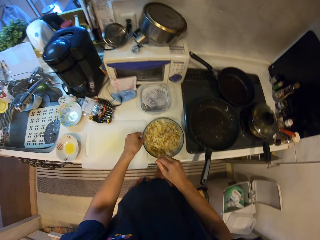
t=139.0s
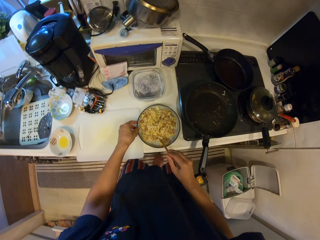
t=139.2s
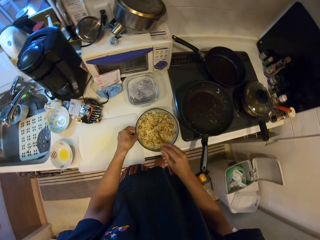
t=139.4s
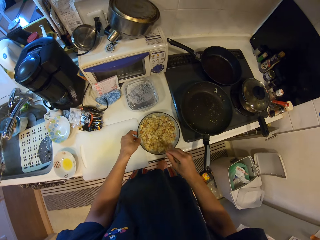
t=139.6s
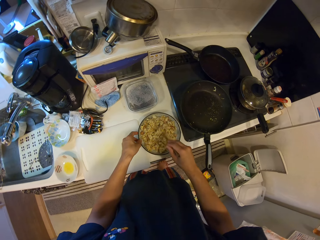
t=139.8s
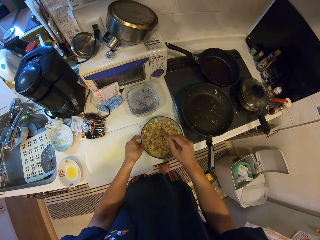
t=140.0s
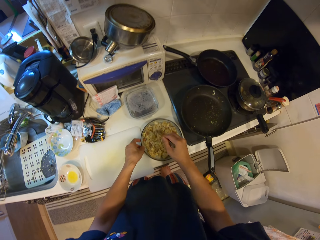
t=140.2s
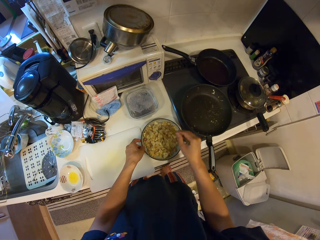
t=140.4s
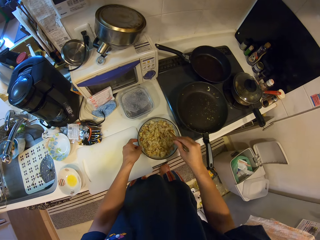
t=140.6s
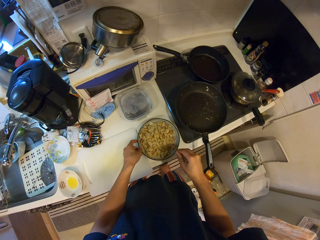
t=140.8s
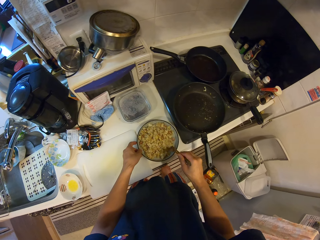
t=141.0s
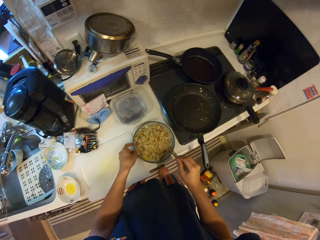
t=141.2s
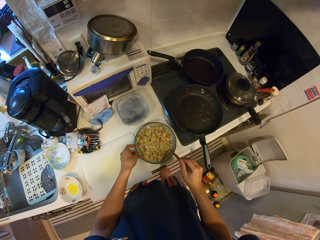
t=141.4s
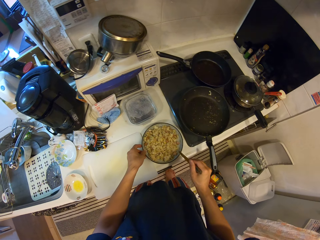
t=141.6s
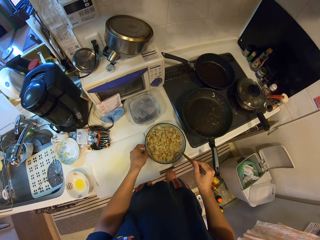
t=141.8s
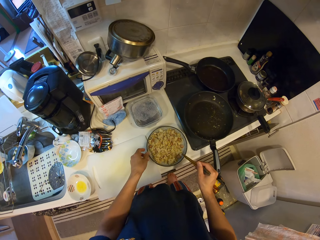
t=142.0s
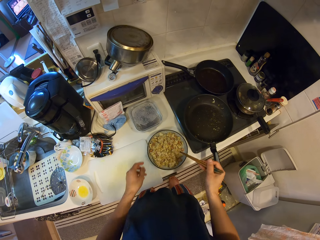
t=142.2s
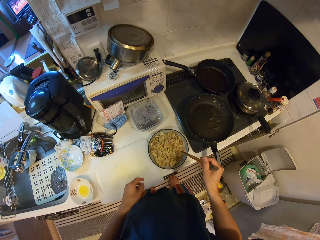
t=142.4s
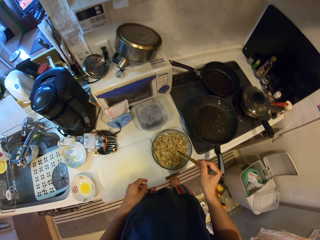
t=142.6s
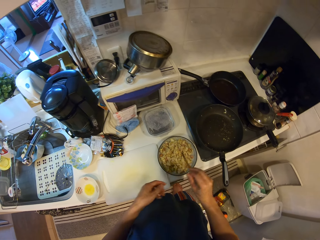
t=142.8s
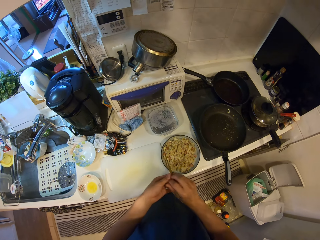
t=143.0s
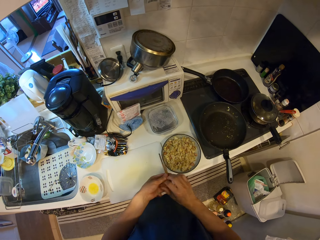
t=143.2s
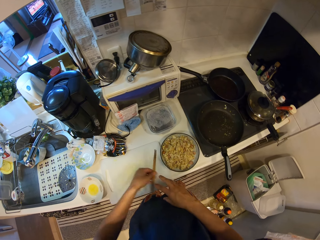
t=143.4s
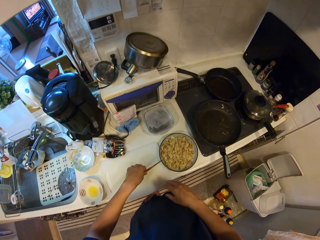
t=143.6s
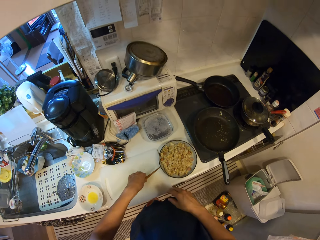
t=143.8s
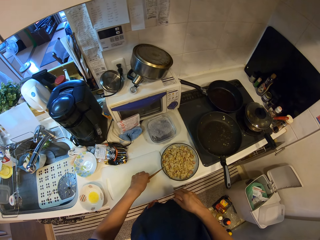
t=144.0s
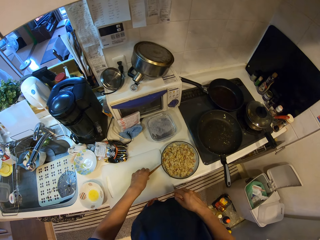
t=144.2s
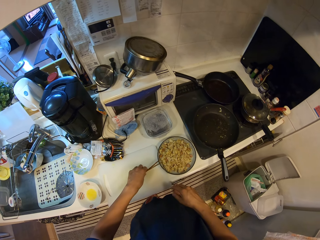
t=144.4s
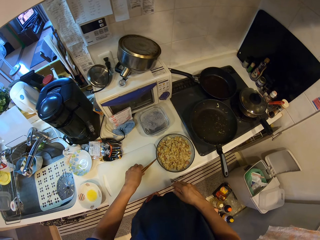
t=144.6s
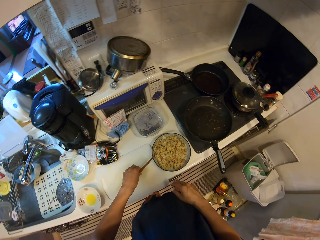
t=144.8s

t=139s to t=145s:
The camera wearer holds the plate. They stir the eggs. They knock the sticks on the plate. They lift their hands up. They put the stick down and place the sticks on the left side.

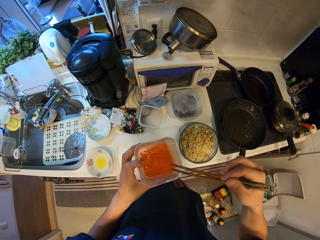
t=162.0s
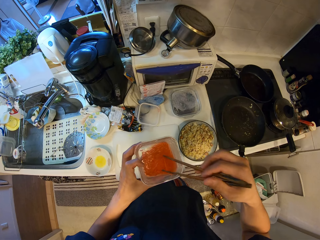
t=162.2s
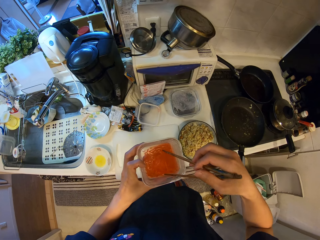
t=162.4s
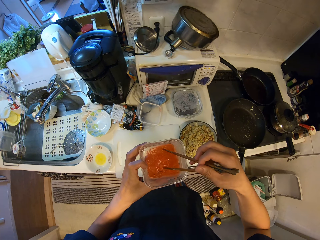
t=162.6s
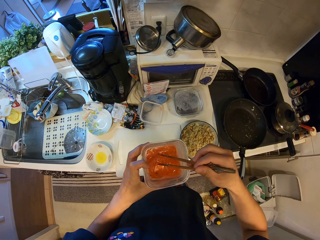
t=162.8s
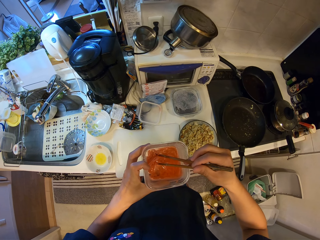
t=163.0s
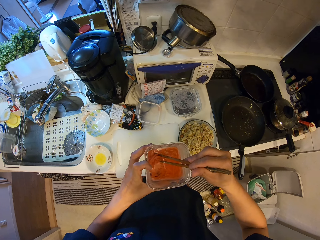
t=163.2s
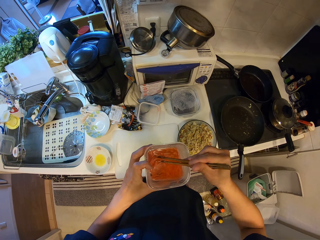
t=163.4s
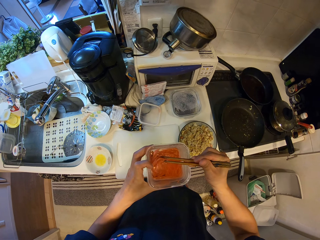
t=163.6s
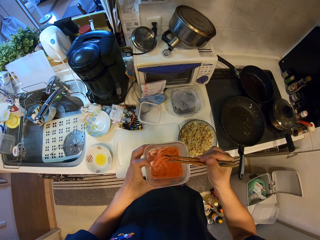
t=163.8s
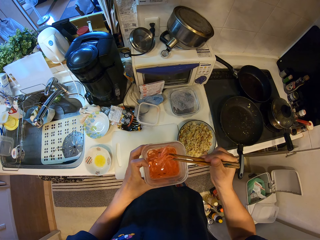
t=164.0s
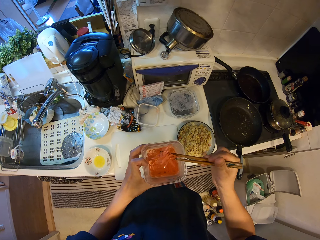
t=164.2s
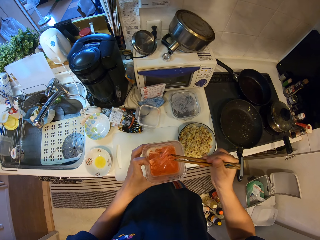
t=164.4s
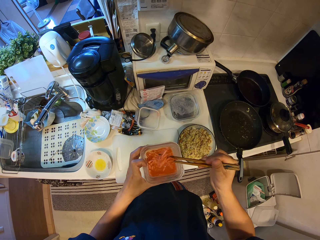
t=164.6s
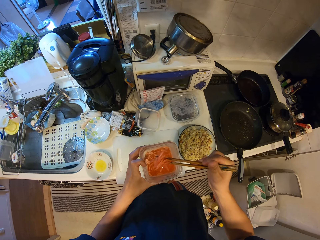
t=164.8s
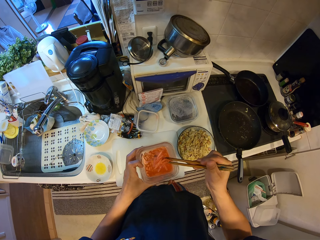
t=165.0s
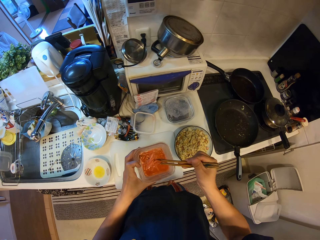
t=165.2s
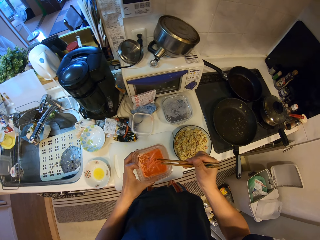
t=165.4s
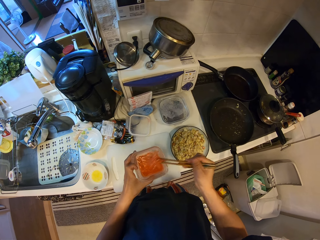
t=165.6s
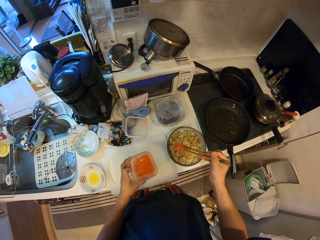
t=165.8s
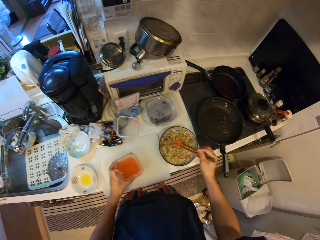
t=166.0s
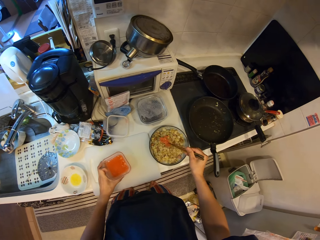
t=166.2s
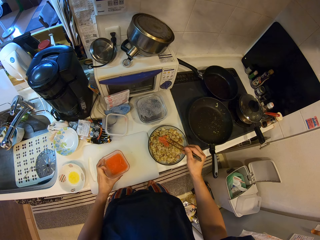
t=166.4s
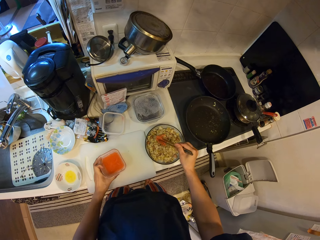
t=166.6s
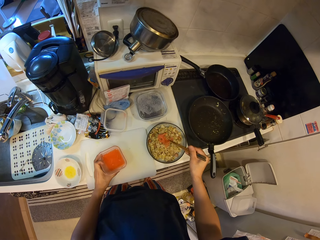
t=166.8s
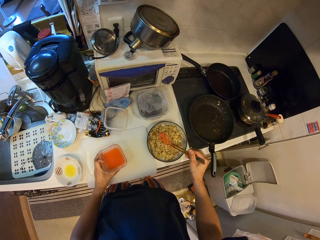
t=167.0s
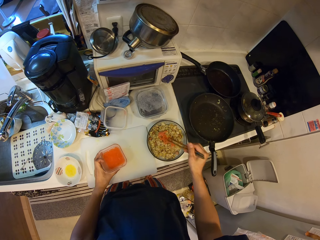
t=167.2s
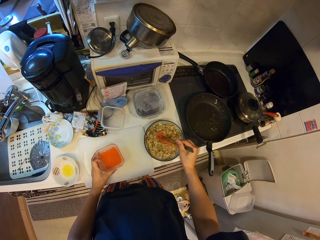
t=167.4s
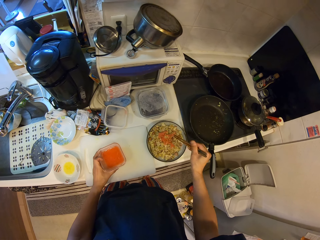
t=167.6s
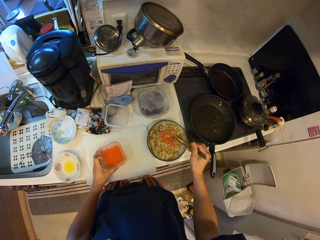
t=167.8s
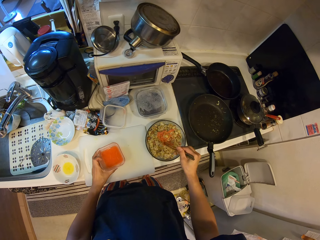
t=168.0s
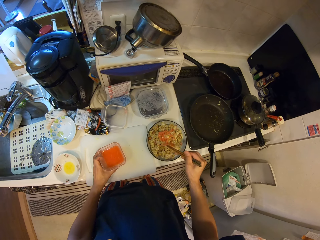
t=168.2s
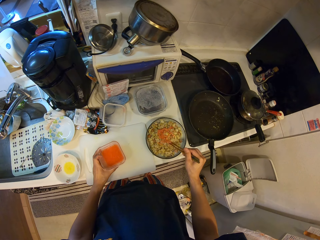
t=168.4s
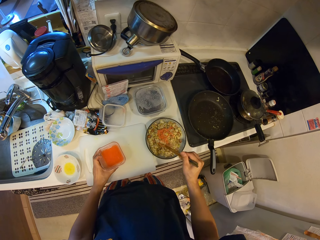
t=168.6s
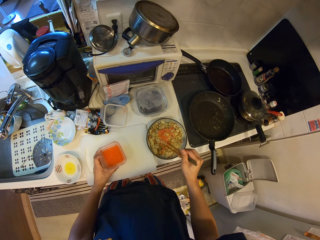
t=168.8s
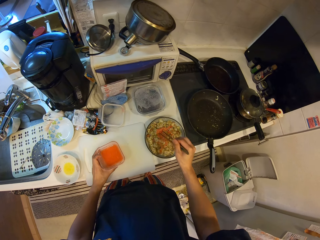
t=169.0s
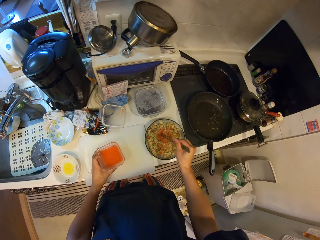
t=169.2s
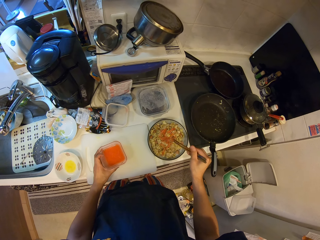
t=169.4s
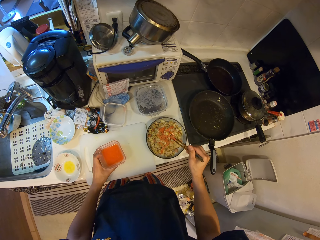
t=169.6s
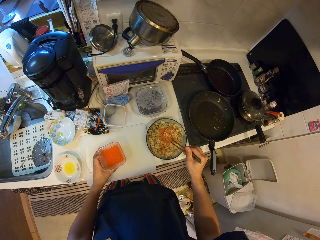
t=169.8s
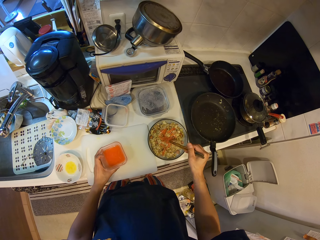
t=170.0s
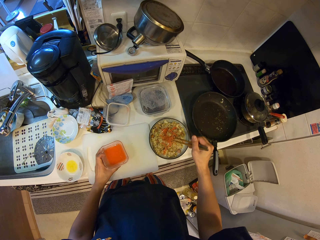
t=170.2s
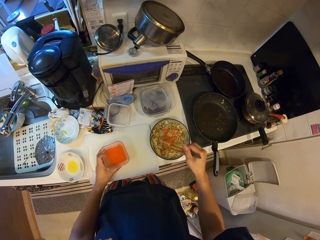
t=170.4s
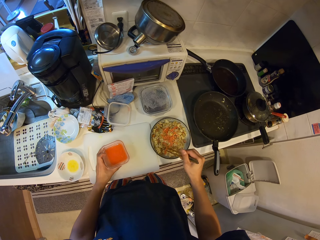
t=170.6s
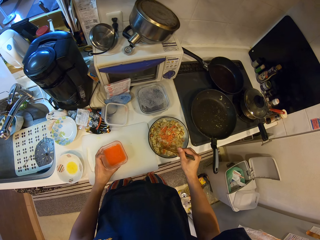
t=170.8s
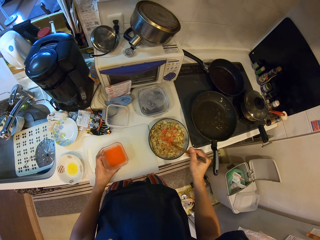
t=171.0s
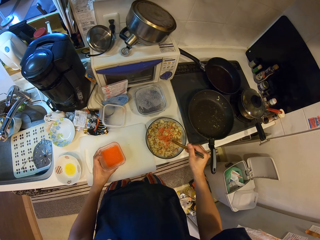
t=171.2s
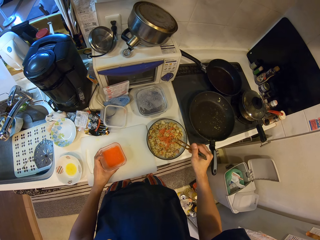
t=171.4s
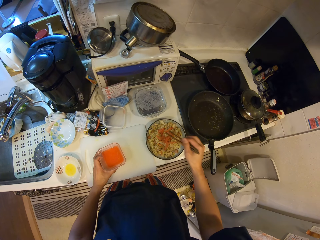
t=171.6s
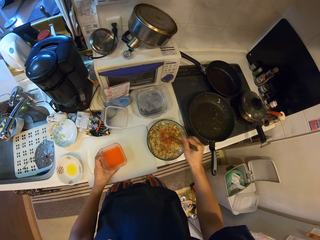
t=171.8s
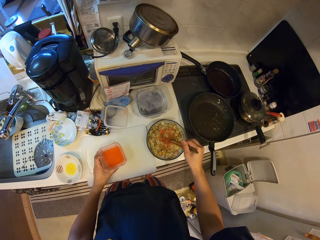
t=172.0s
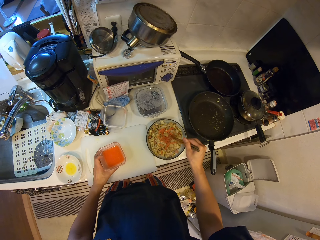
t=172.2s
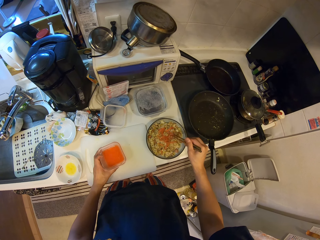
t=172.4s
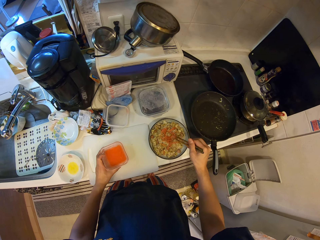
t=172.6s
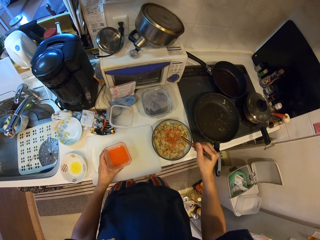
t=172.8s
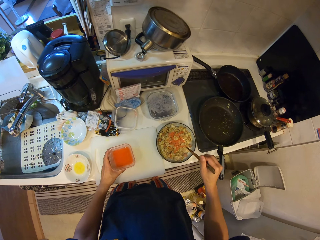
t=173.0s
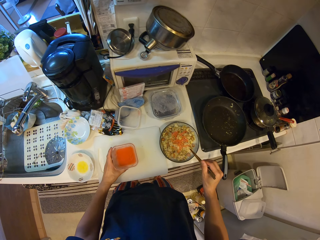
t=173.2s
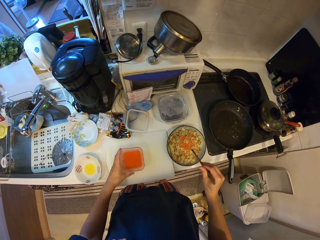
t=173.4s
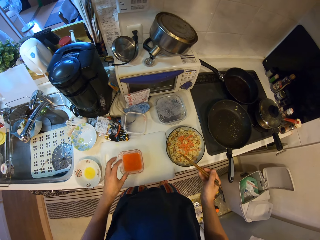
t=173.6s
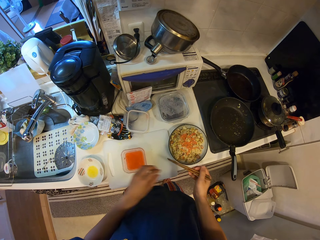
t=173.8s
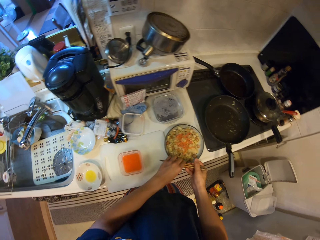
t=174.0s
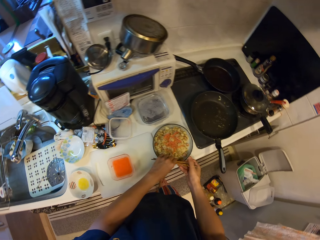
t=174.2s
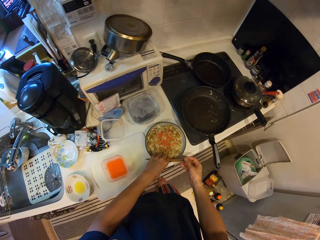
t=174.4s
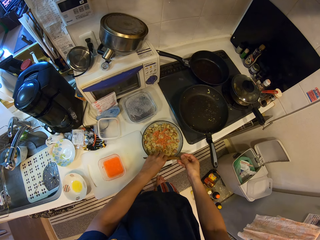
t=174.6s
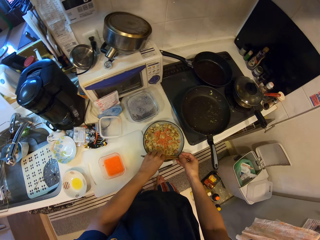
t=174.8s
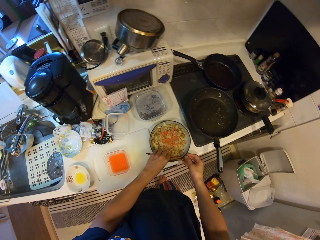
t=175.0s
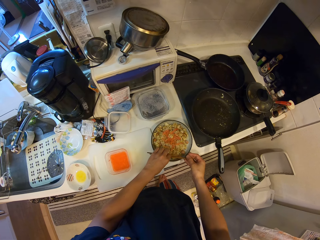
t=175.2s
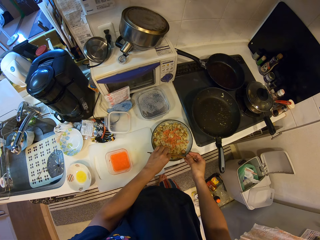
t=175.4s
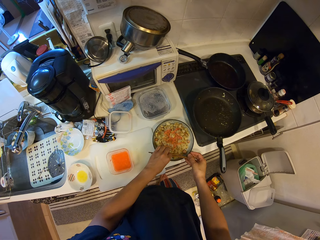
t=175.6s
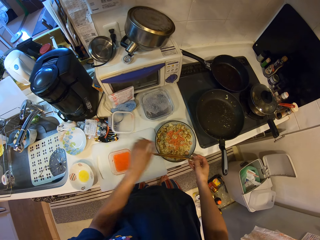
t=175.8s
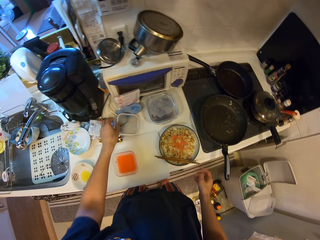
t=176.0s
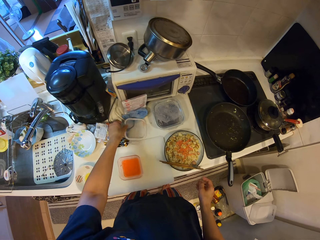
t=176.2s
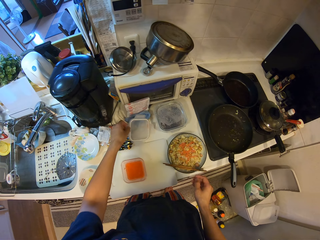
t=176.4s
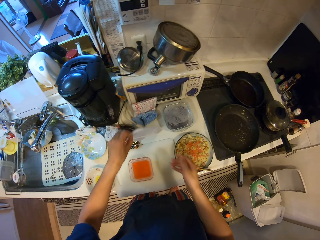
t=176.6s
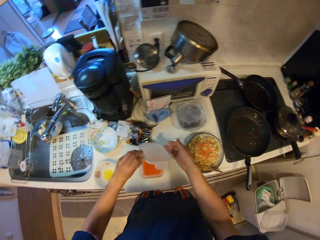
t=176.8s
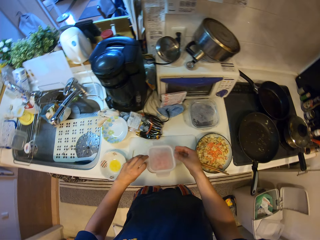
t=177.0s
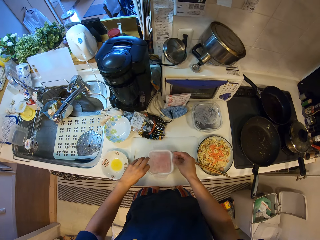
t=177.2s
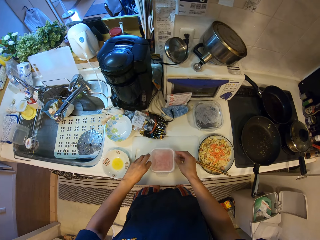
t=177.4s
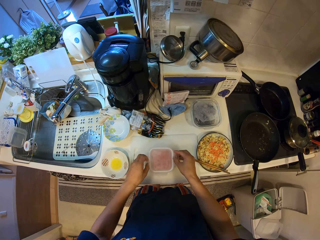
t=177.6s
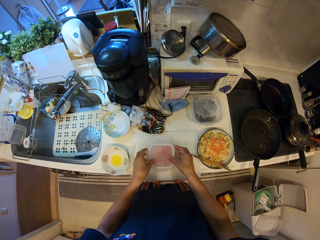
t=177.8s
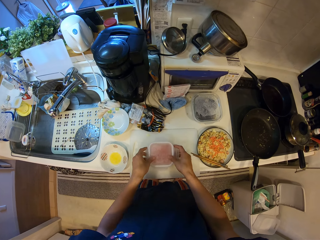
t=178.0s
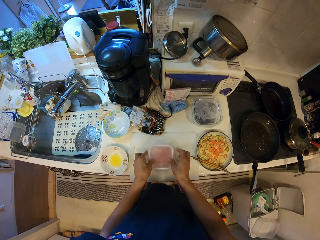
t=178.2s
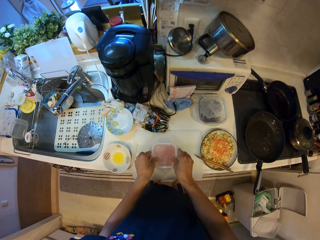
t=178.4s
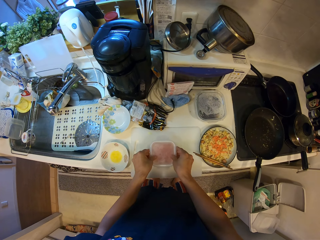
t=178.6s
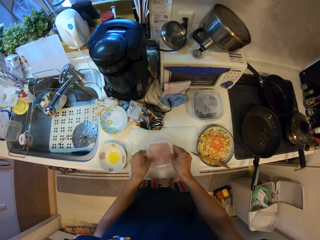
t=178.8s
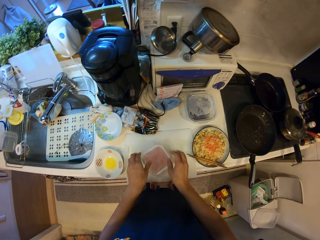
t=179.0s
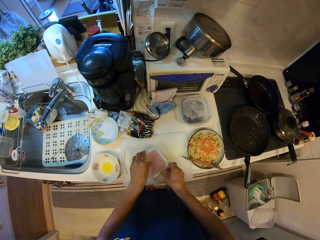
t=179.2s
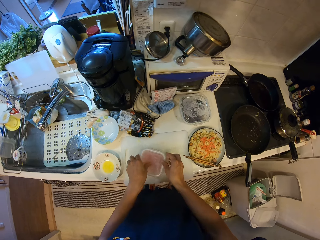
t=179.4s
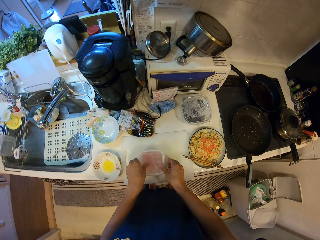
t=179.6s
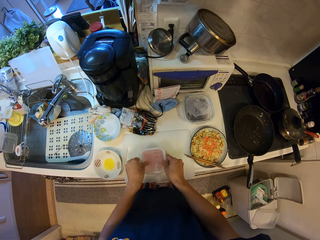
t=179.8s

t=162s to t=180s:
The camera wearer dips the sticks in the sauce. They move the sauce up. They pick up the carrots or salad. They shake the salad. They place the carrots on the food. They spread the carrots on the food. They hold the stick, place the sauce down and lift the sticks up. They place the sticks on the plate. They pick up the lid and lift their hands up. They close the lid and hold the lid.
